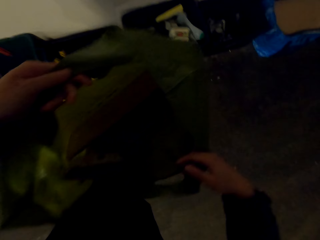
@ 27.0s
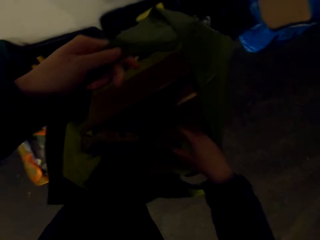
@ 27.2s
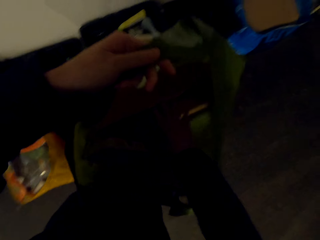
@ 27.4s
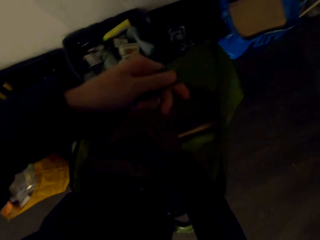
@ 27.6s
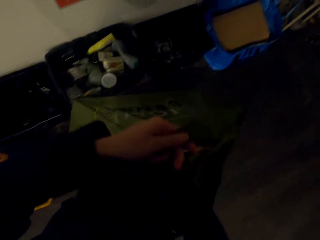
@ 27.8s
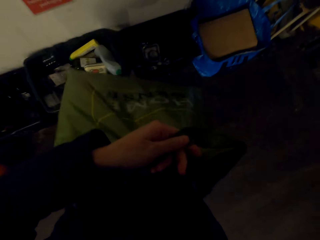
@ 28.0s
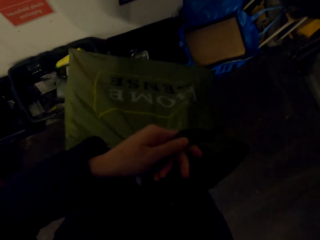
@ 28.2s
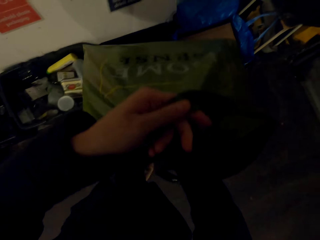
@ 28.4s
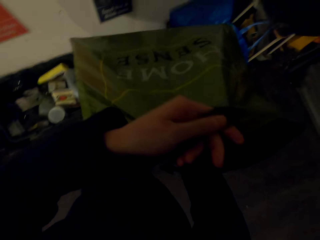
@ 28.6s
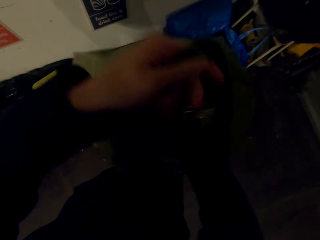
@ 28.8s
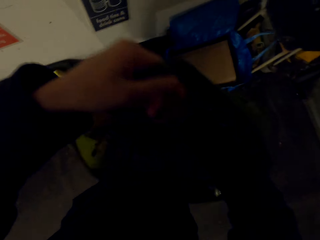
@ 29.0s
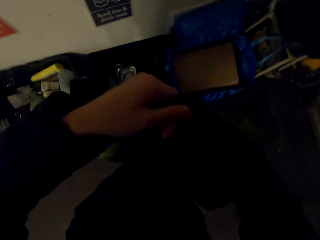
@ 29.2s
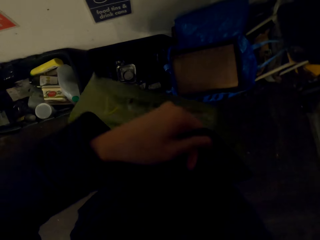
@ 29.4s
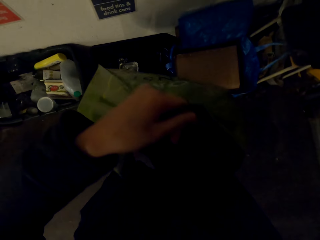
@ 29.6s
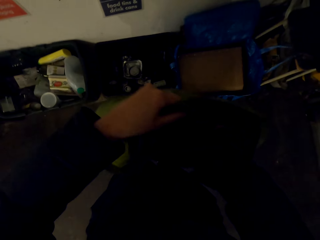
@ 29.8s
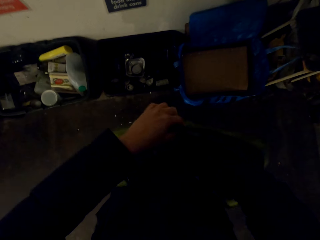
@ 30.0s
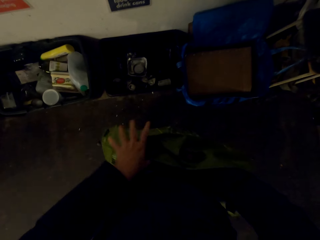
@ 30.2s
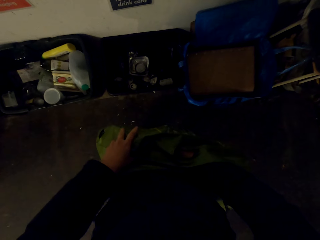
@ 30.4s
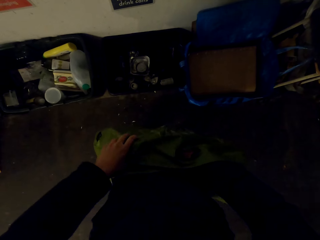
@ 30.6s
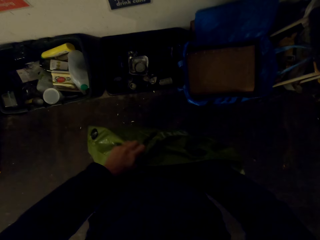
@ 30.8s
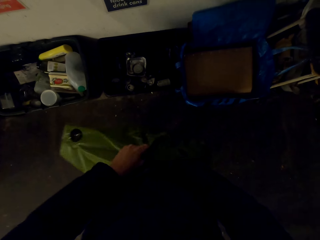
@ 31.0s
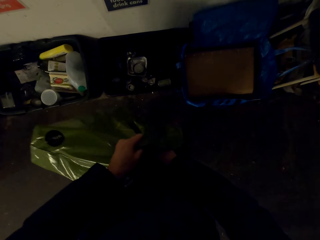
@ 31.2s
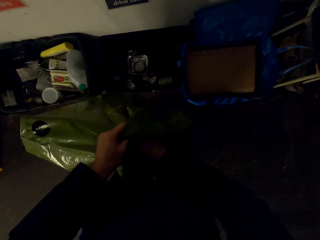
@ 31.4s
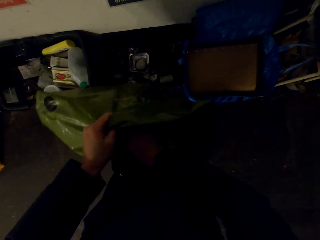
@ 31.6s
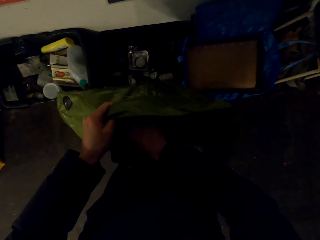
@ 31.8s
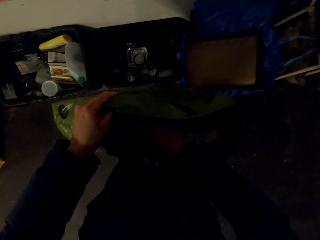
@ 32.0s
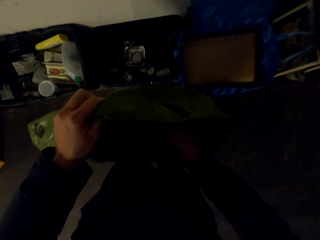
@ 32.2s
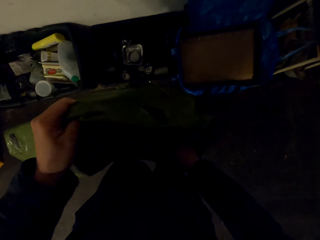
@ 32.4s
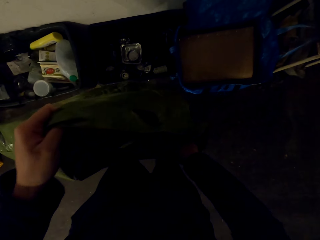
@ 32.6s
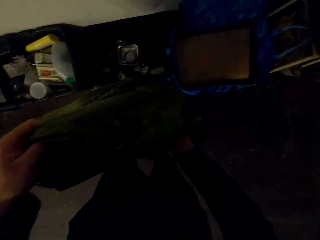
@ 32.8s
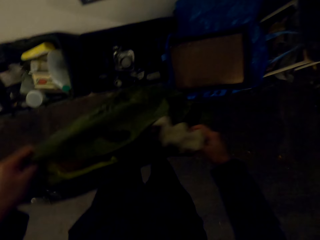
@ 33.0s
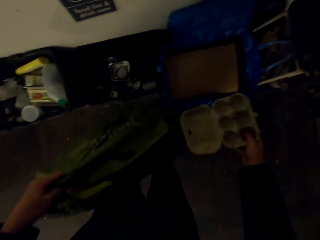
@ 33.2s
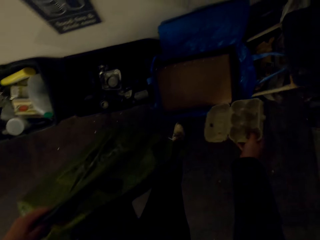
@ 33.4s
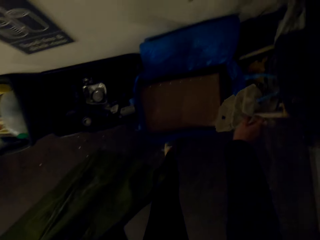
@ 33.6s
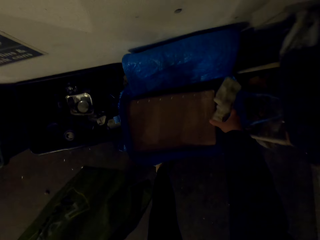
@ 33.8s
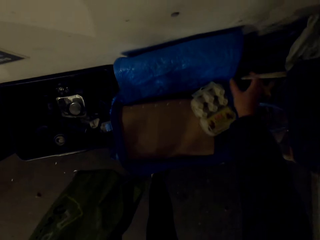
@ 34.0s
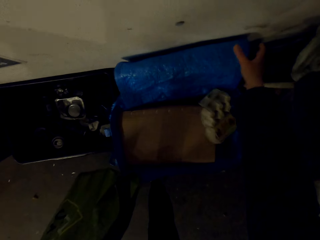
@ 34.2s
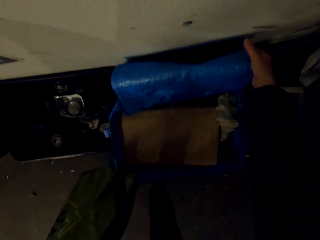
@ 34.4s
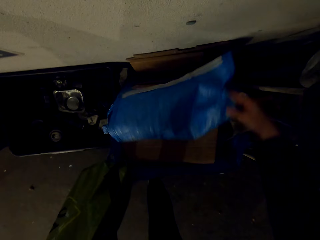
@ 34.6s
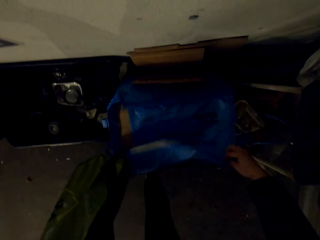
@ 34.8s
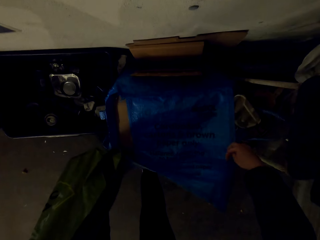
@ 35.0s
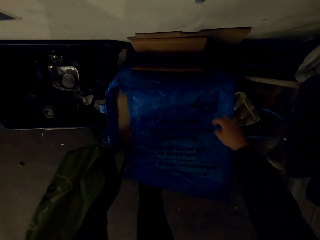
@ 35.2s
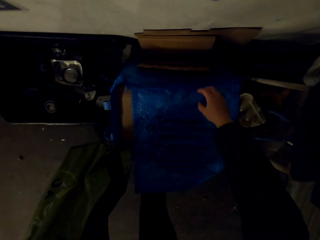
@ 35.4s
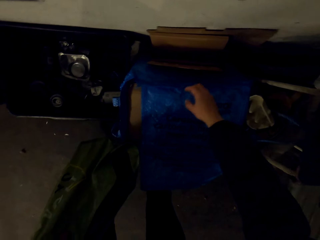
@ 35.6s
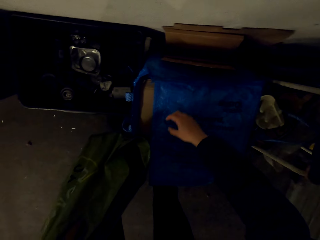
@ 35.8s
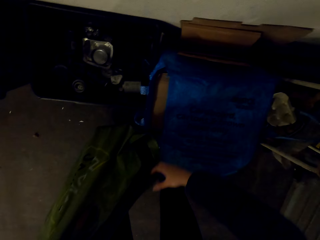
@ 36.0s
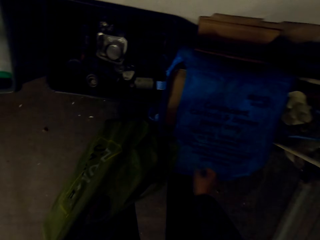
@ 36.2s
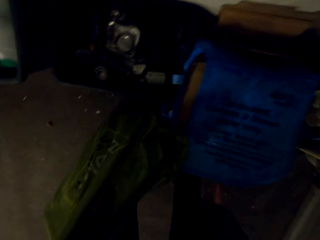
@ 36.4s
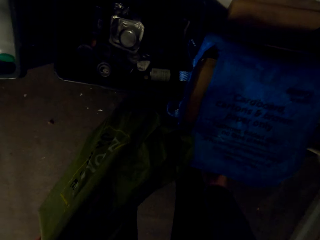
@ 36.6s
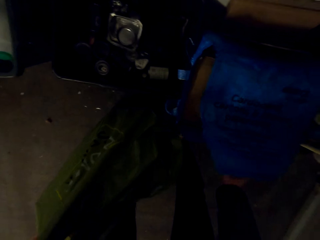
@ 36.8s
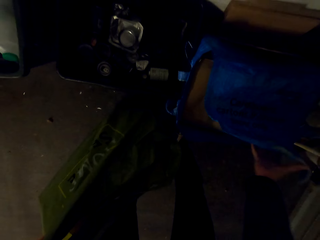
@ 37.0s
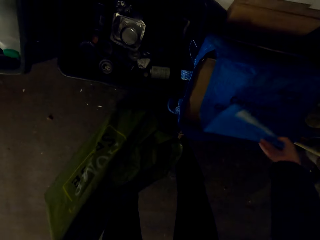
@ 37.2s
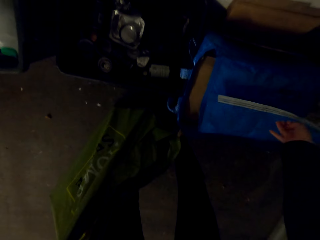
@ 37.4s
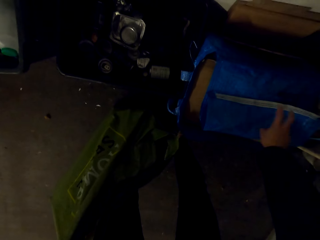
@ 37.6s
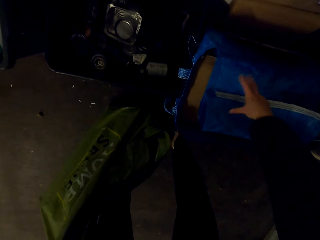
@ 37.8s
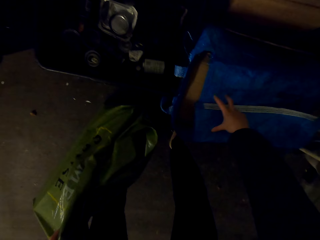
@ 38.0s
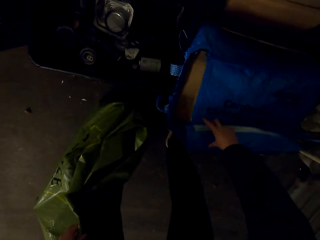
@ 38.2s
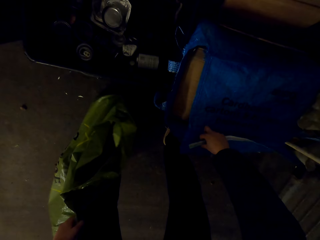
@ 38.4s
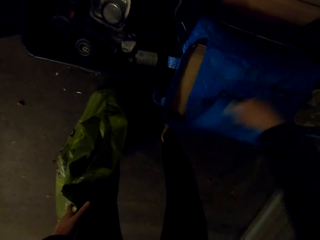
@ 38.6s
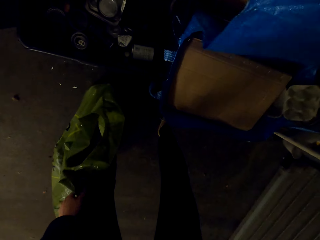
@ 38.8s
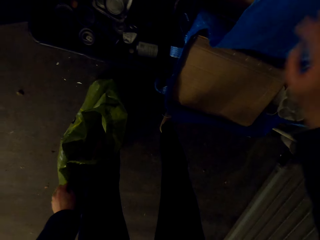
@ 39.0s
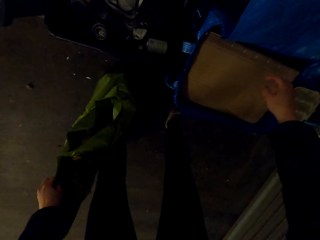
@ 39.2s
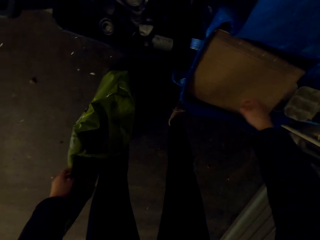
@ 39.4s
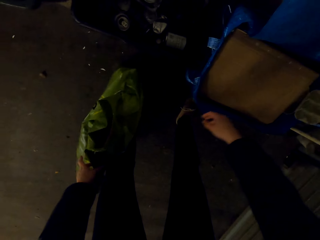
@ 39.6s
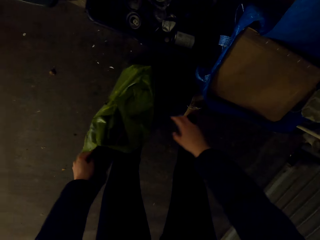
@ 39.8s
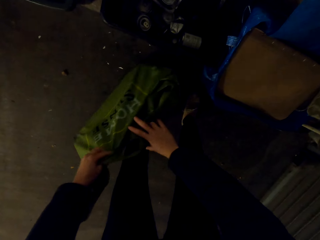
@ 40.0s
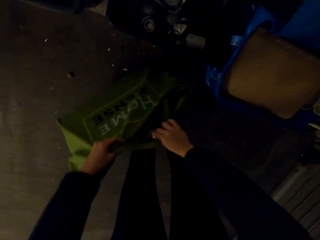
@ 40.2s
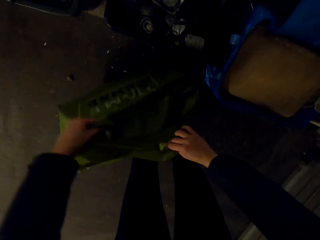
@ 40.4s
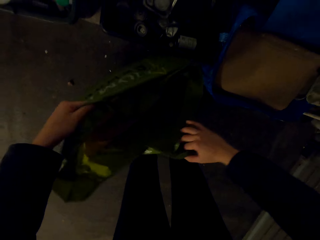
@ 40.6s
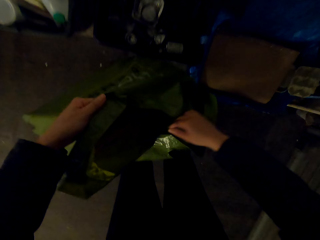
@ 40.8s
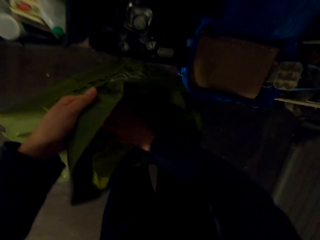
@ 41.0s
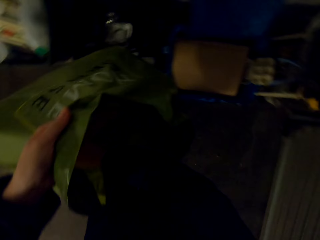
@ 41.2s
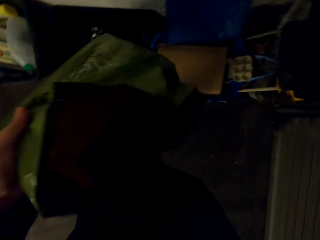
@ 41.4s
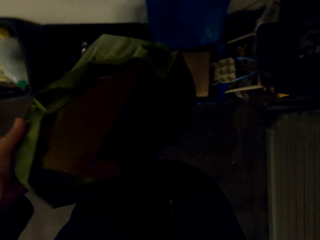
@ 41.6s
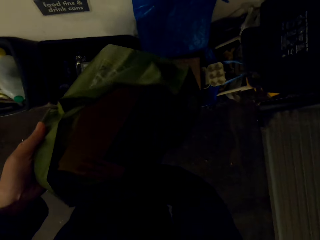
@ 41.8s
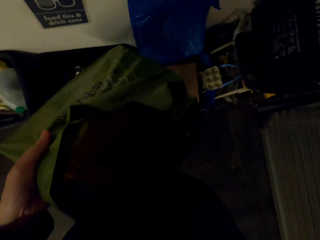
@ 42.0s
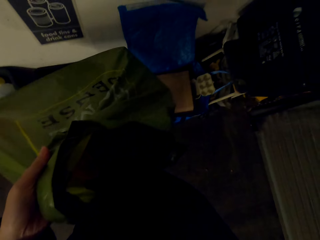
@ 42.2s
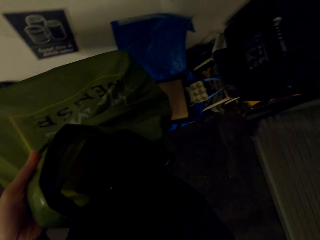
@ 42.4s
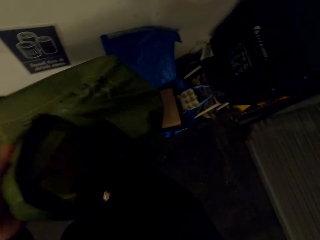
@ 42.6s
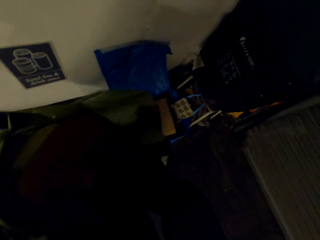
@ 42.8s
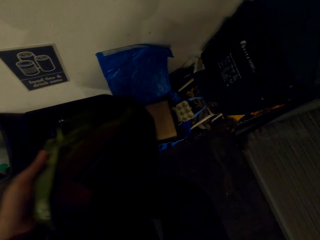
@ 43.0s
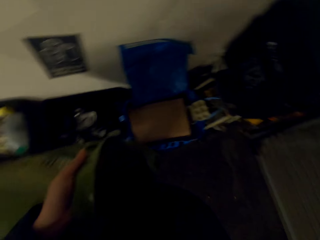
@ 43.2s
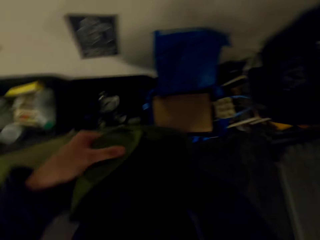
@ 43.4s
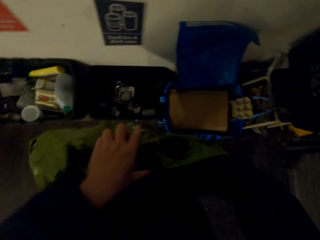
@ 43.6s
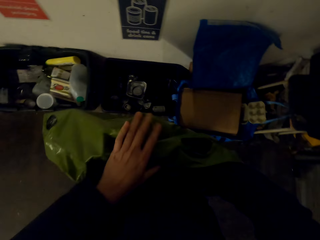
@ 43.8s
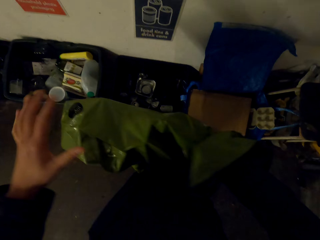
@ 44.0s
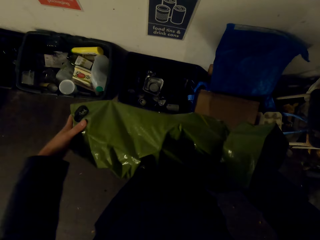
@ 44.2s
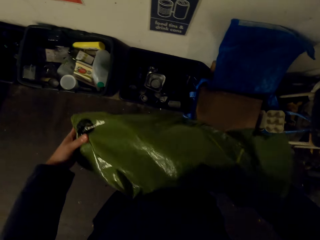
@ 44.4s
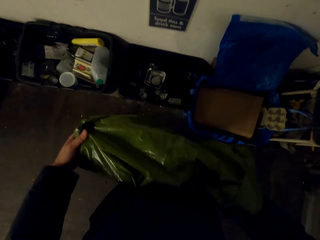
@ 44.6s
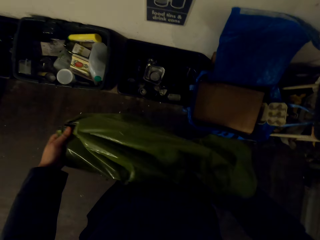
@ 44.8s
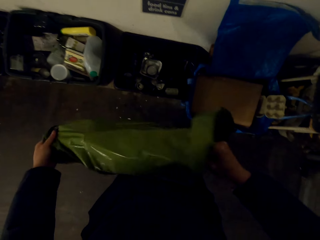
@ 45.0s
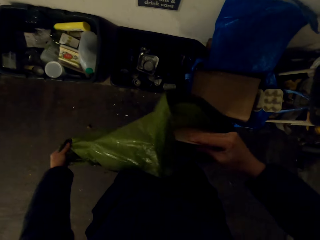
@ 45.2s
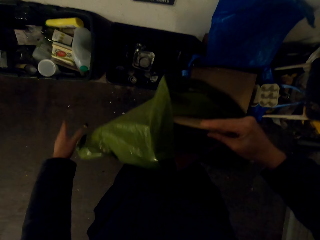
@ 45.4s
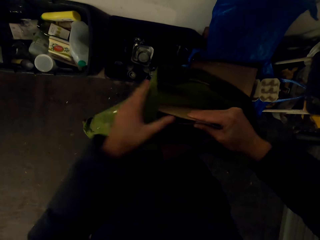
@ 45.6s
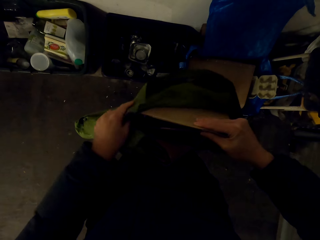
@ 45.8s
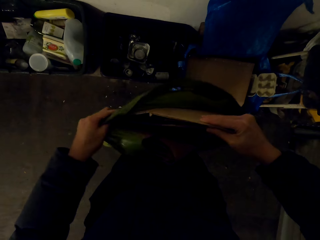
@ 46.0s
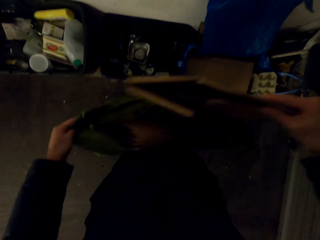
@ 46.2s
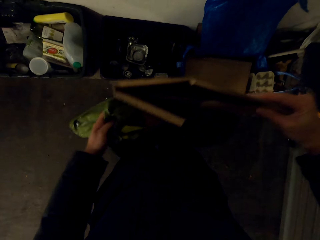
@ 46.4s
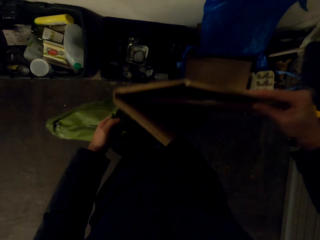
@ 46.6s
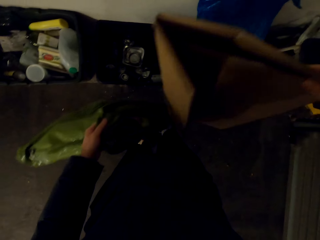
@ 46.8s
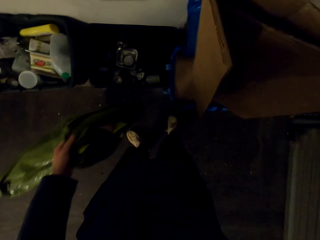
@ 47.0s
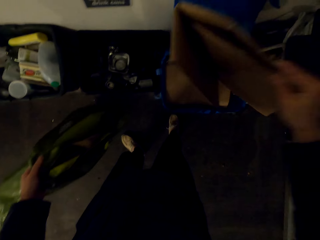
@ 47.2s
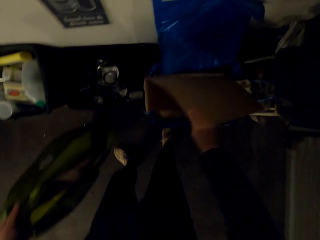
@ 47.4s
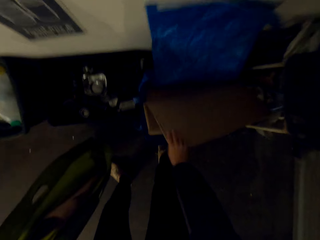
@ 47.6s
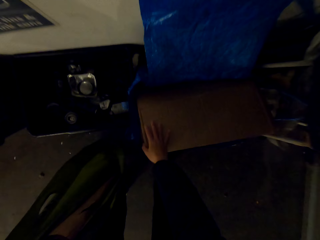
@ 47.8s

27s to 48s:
The camera wearer moves a tray. They remove trash from the bag and put the trash in a bag on the ground. They close the shopping bag, adjust the bag, and open the shopping bag. They remove carton trash from the bag.
